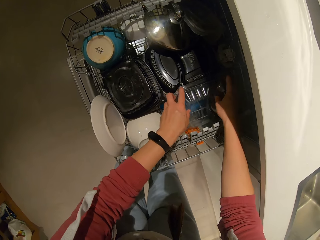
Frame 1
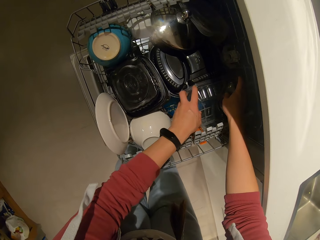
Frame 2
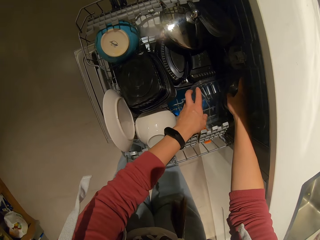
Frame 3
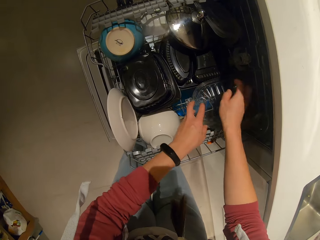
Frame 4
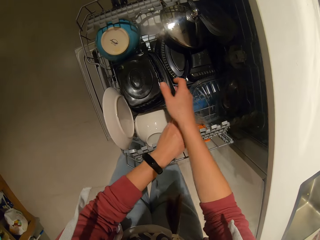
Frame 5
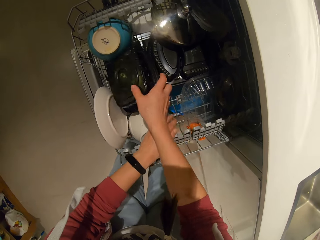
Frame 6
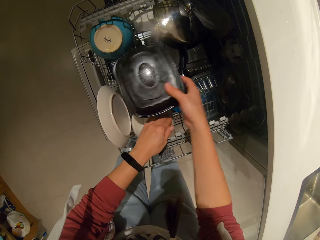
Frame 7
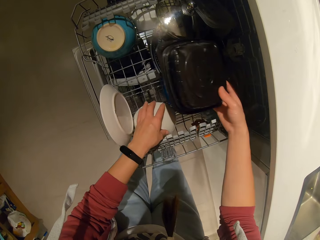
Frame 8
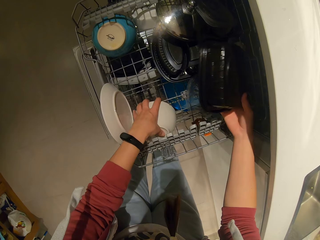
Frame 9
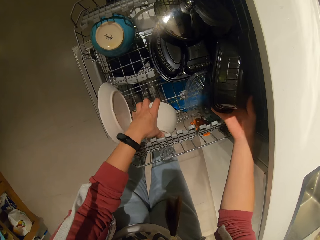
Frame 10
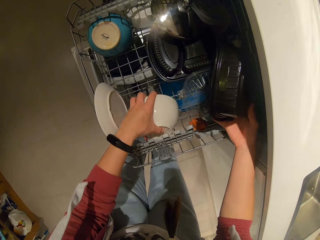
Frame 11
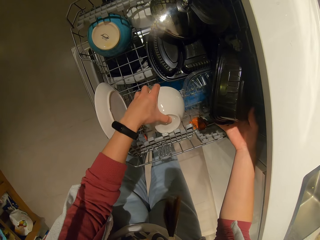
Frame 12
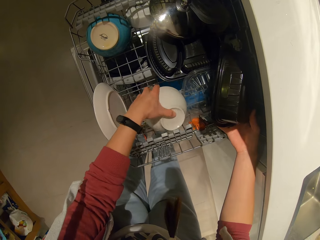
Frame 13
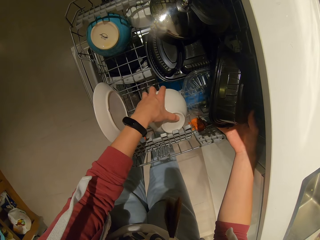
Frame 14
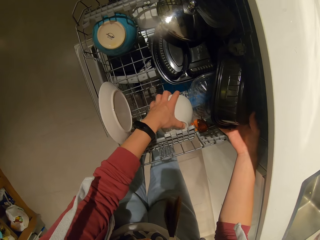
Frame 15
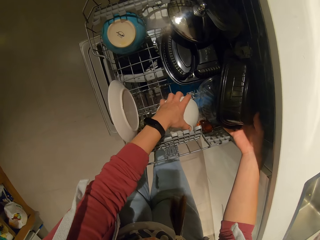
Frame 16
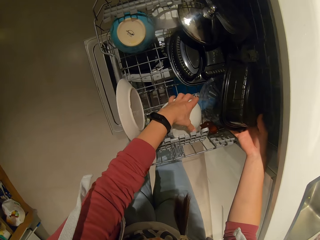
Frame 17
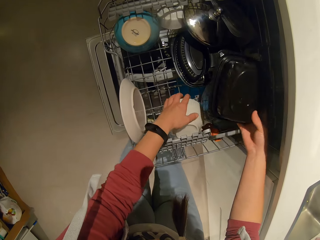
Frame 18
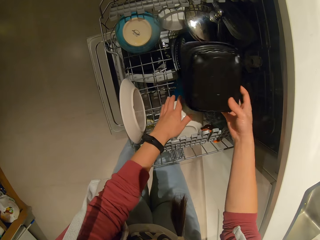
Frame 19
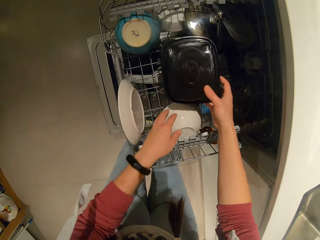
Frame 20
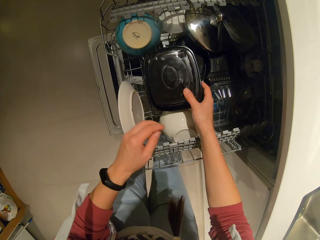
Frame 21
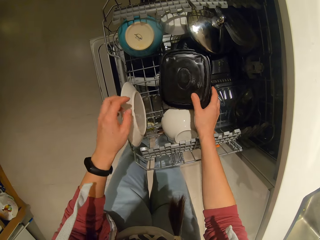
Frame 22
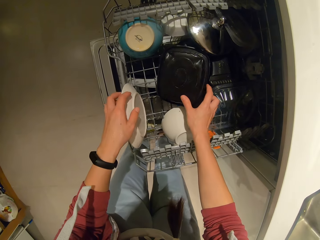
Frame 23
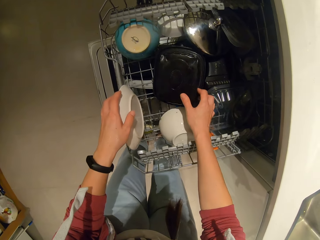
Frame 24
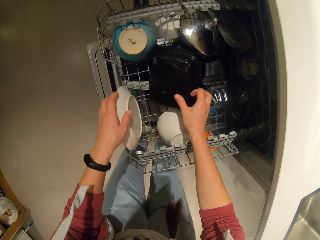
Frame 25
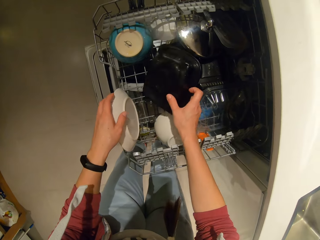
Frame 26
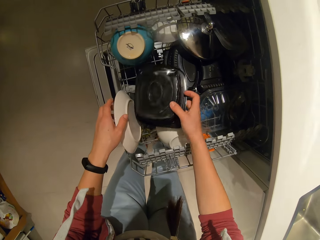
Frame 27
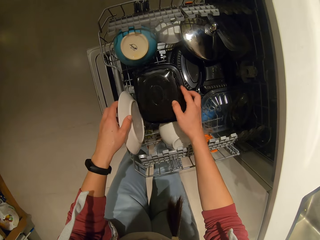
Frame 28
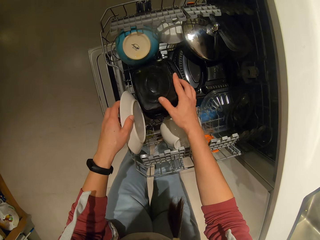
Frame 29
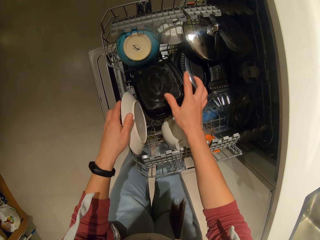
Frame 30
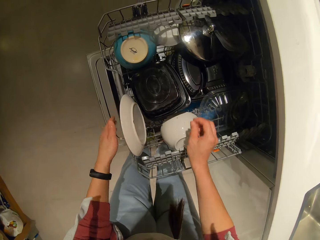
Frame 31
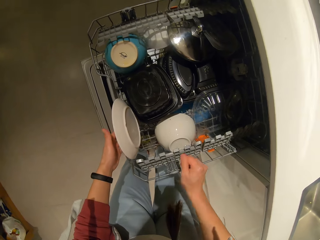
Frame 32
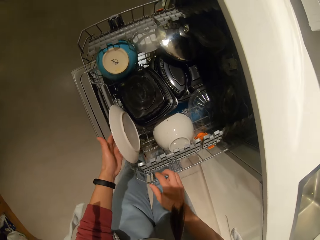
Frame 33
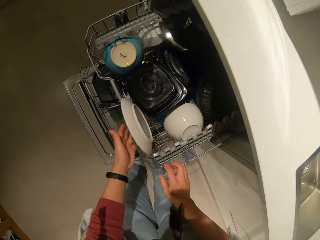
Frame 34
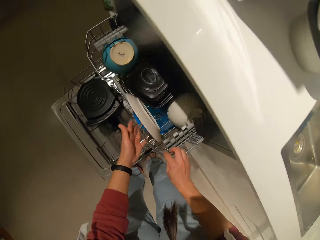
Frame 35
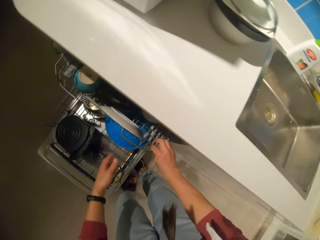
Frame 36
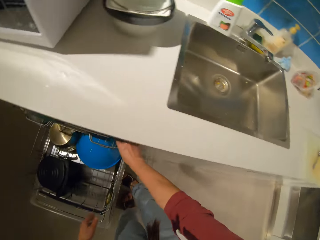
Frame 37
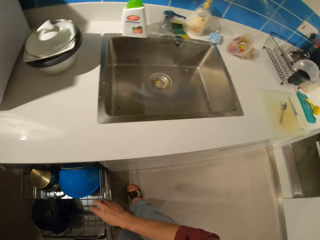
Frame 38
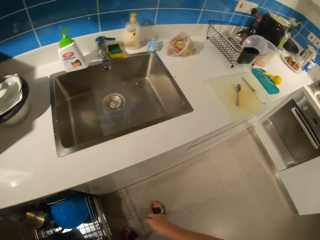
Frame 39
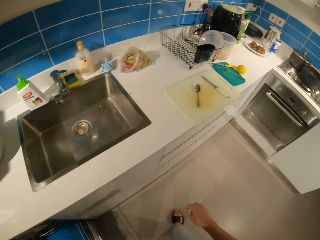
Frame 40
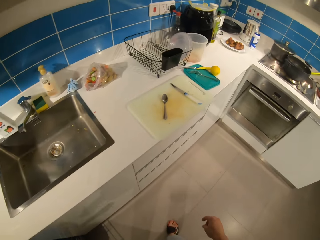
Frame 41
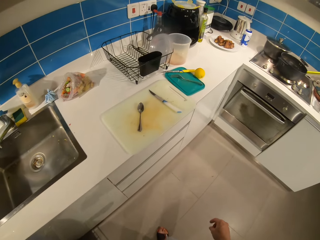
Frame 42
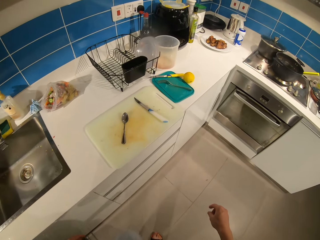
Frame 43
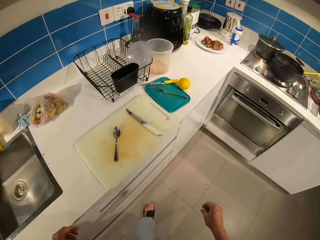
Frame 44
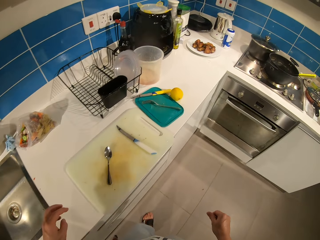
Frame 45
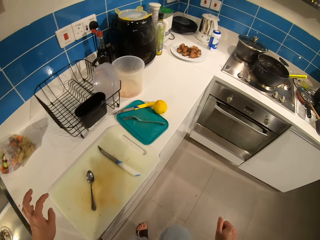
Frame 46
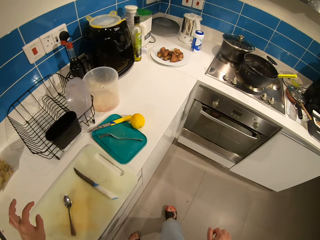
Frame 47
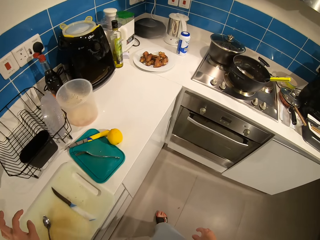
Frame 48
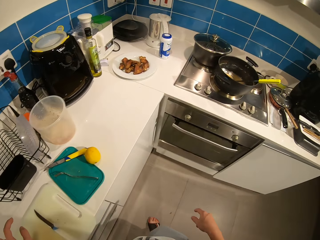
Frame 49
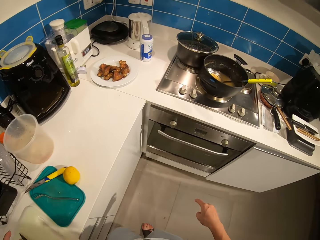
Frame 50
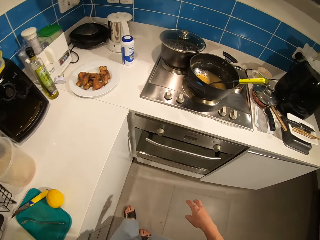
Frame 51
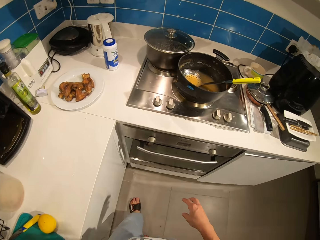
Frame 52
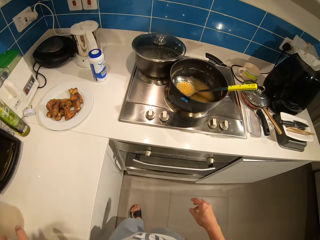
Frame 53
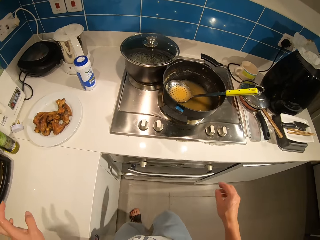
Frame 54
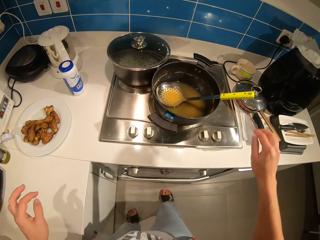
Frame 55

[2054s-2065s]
The camera wearer rearranges the plates in the tray. They hold a storage container with hands. They pick up the storage container. They move a bowl. They put the storage container in a dishwasher. They push a dishwasher rack. They close the tray. They walk.

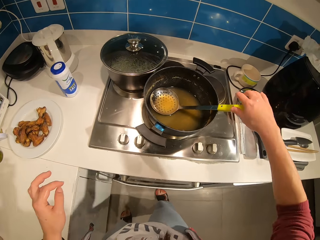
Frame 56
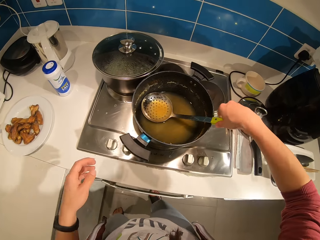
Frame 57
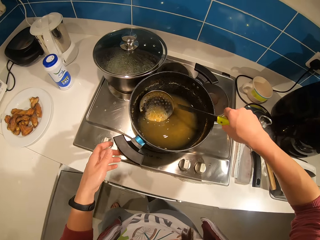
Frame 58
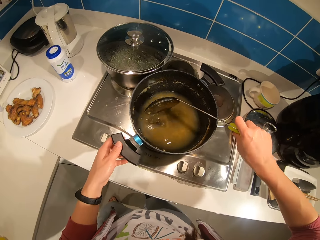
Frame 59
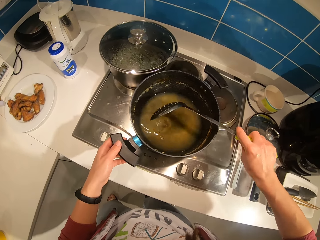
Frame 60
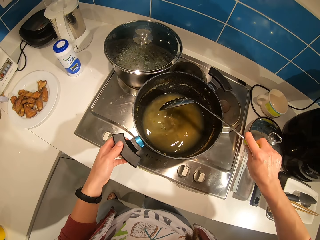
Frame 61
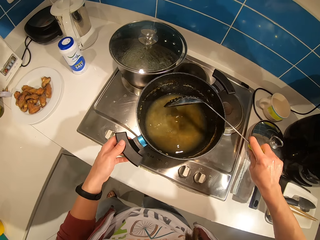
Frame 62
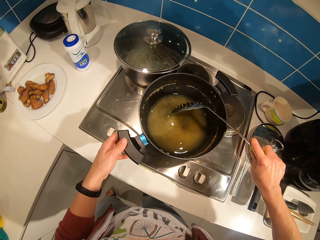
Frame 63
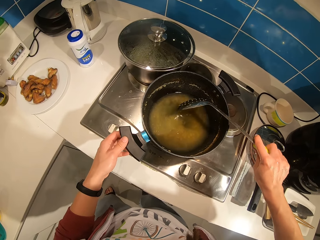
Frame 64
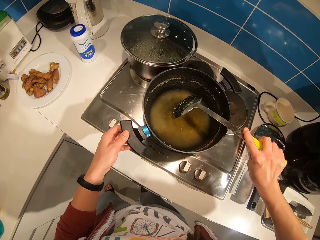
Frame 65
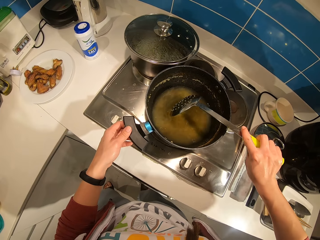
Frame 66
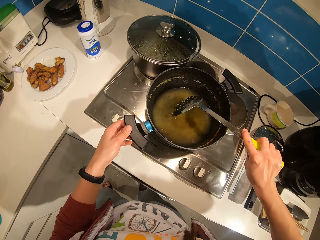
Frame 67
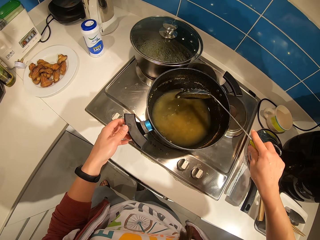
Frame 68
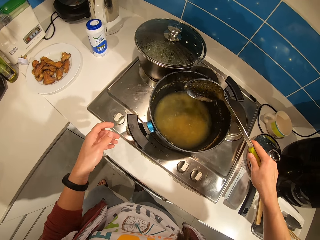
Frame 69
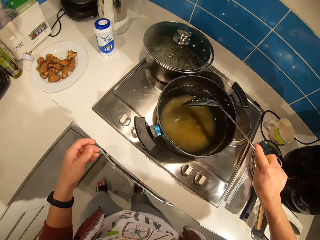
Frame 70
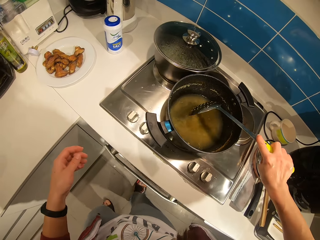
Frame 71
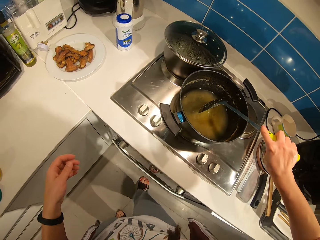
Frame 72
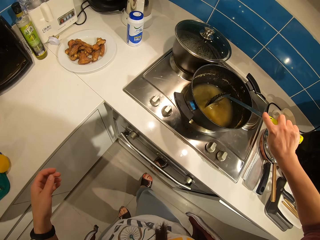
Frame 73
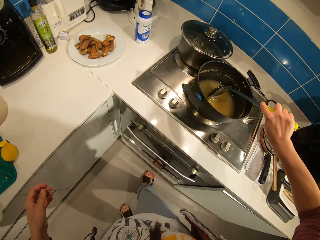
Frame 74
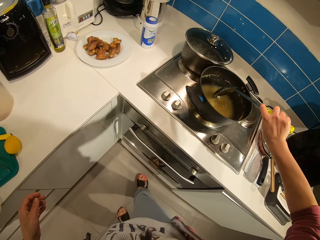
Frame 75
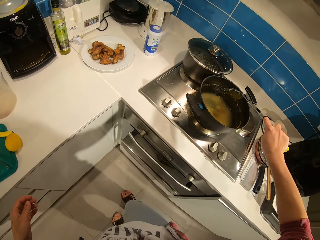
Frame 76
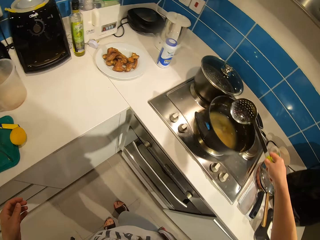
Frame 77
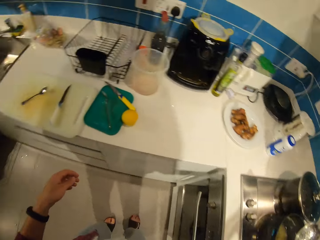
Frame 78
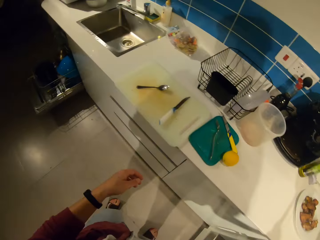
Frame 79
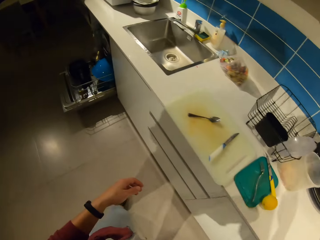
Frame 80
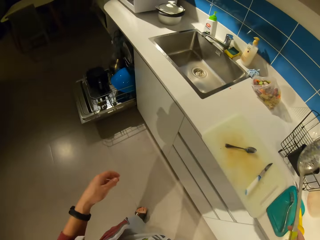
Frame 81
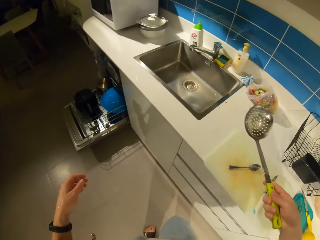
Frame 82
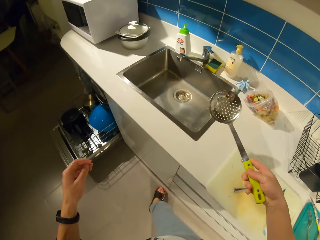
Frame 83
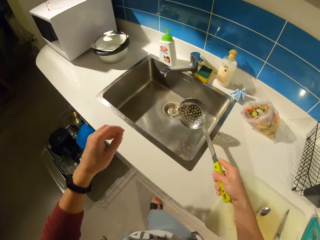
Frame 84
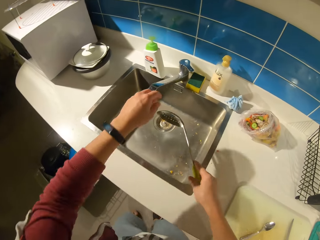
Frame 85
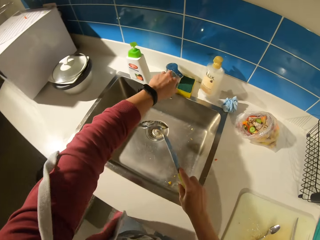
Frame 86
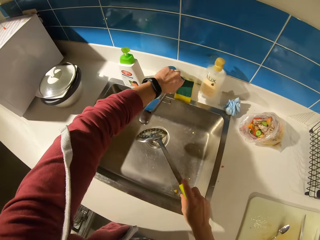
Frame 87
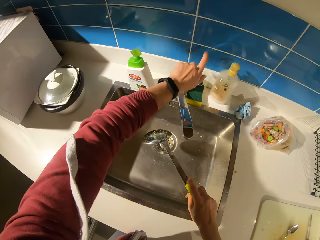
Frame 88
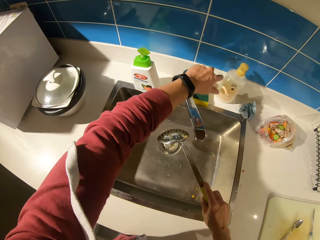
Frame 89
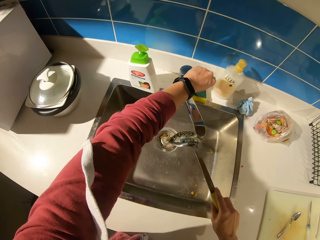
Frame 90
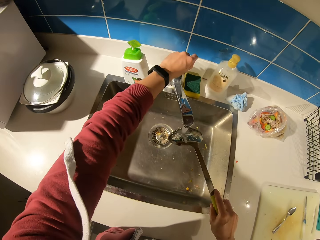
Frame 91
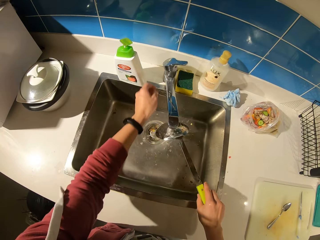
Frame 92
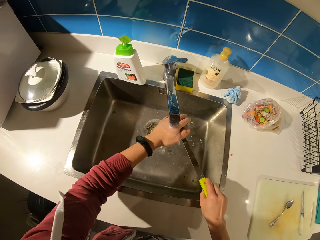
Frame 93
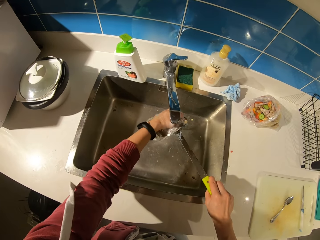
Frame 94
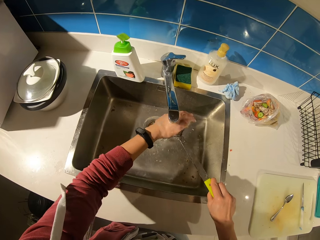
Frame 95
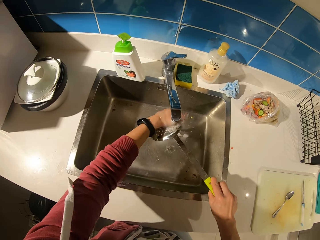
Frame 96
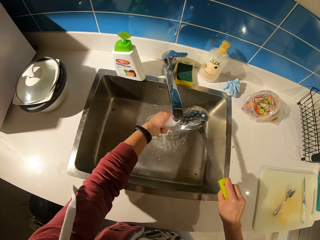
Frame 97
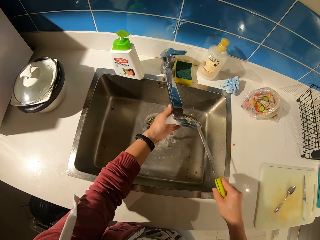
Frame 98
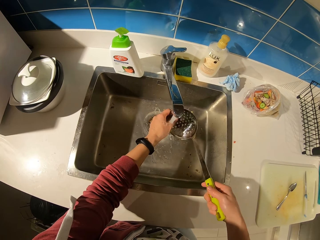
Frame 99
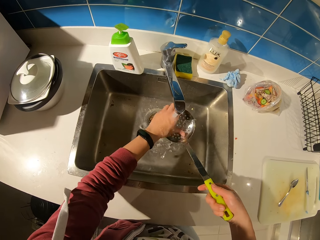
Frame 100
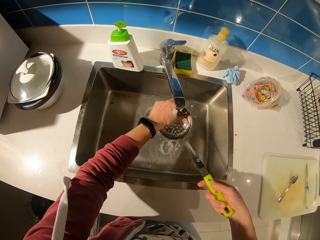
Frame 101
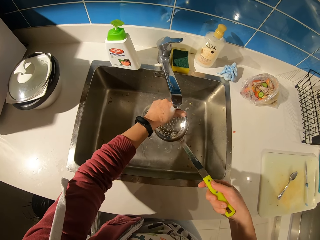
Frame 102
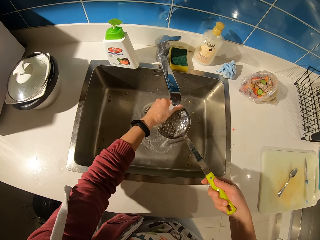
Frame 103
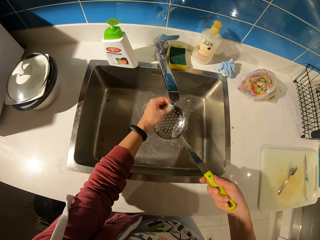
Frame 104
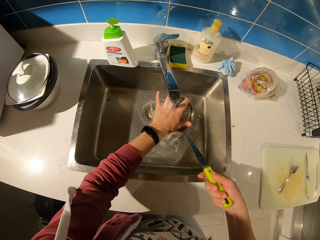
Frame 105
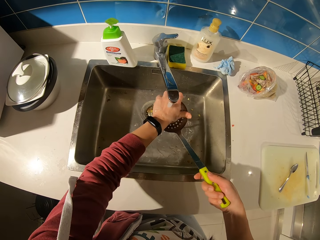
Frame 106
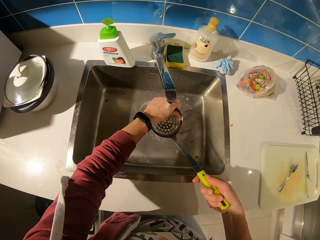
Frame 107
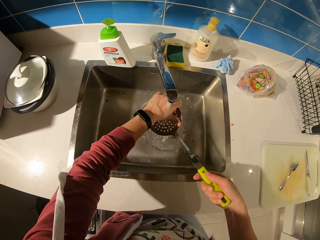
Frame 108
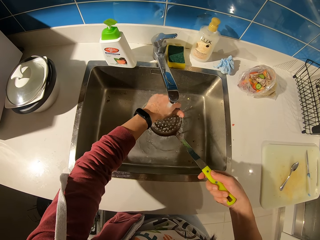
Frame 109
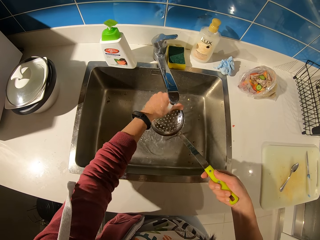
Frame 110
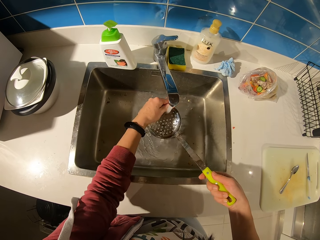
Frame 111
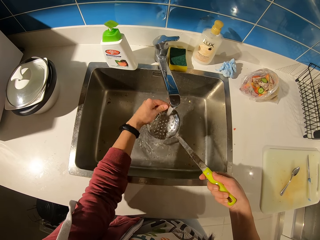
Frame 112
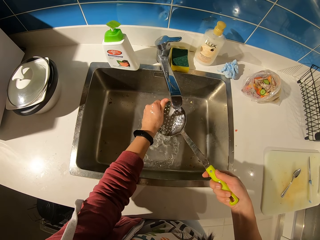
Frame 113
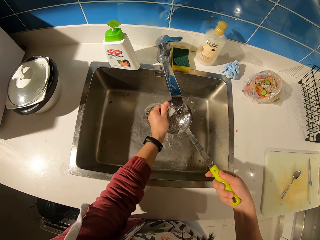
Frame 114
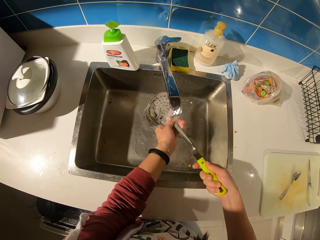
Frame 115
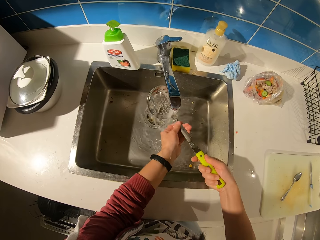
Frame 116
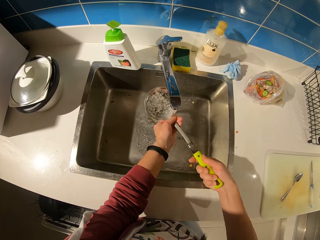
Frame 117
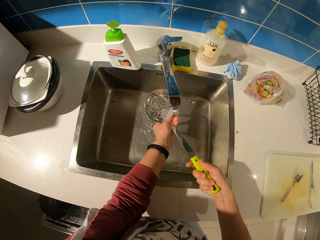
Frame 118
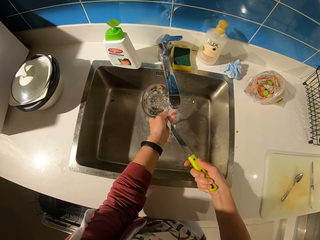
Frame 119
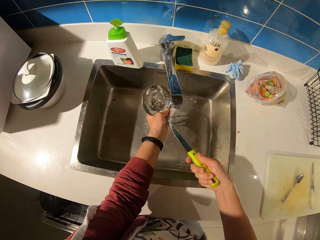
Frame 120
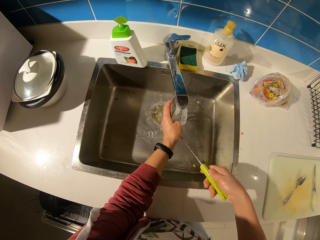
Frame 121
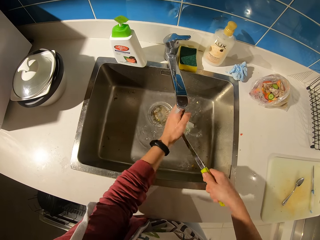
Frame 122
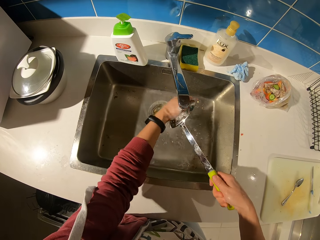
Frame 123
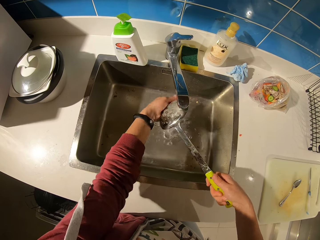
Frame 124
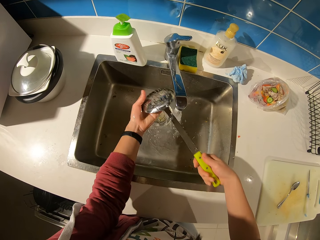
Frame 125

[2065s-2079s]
The camera wearer removes a frying spoon inside the pot. He holds a cooking pot with the other hand. He walks. He opens a tap of water. He rinses the spoon with his hand in the sink.
